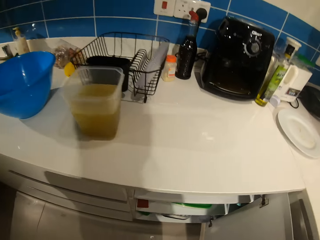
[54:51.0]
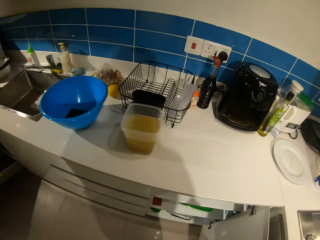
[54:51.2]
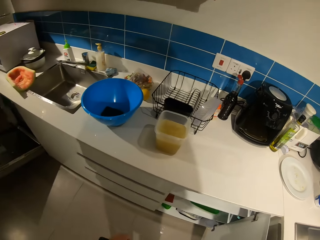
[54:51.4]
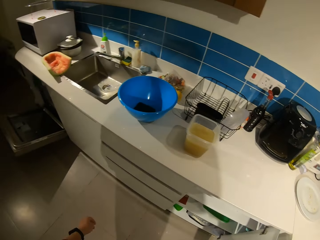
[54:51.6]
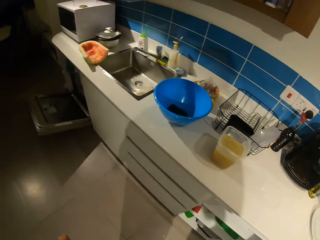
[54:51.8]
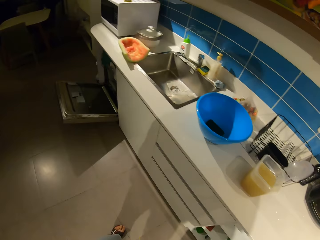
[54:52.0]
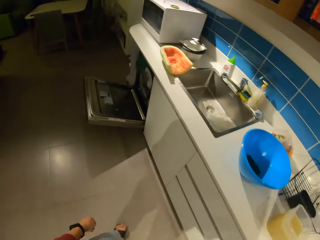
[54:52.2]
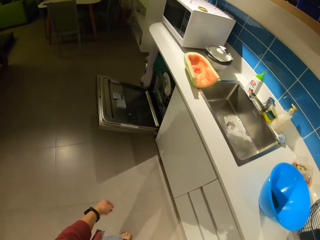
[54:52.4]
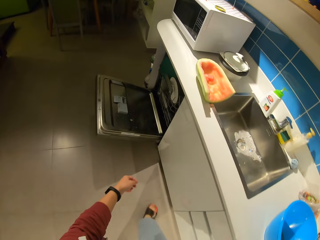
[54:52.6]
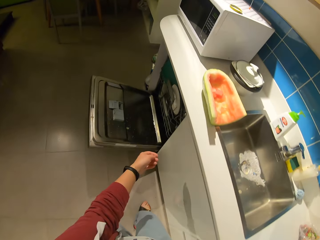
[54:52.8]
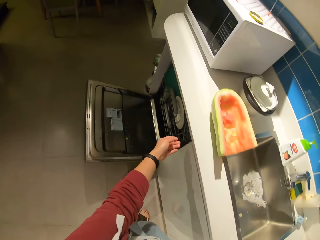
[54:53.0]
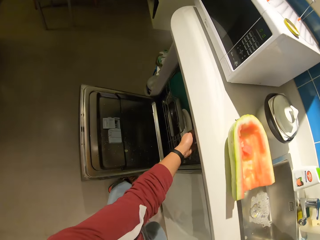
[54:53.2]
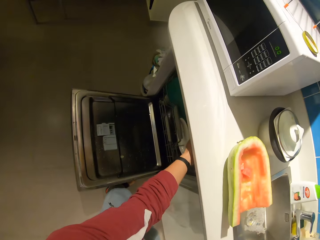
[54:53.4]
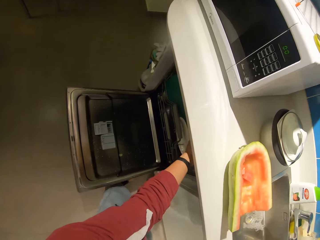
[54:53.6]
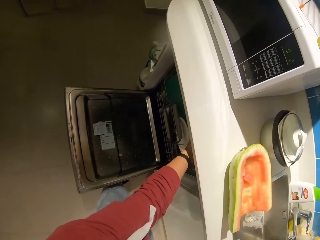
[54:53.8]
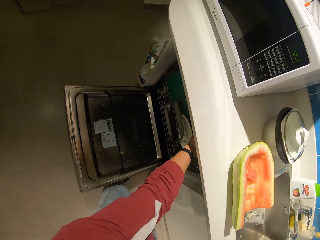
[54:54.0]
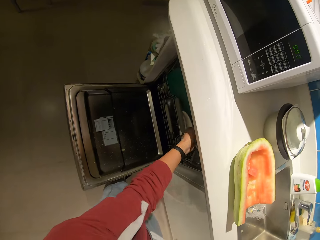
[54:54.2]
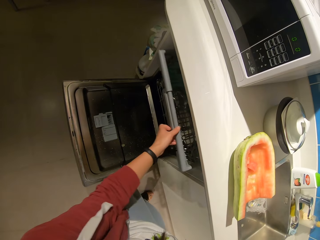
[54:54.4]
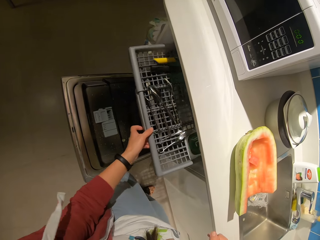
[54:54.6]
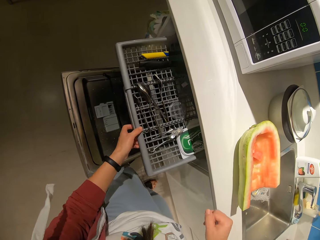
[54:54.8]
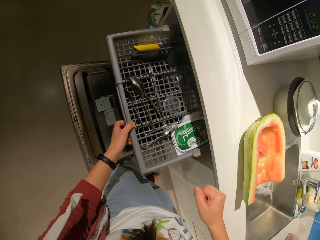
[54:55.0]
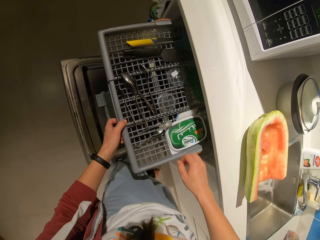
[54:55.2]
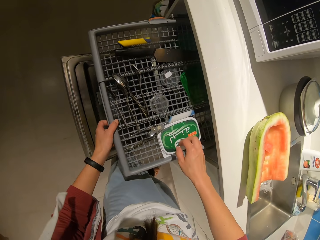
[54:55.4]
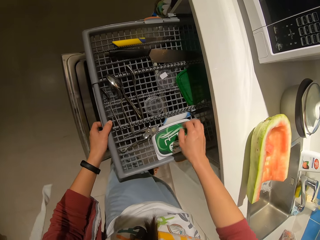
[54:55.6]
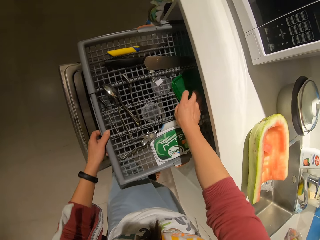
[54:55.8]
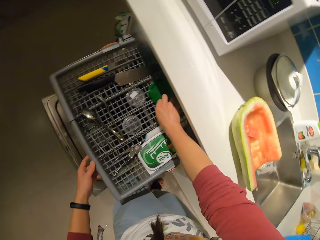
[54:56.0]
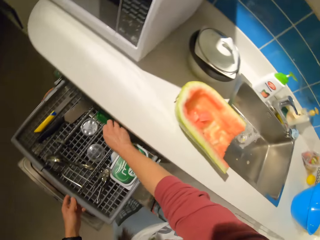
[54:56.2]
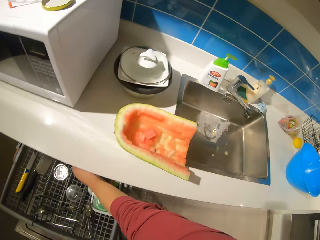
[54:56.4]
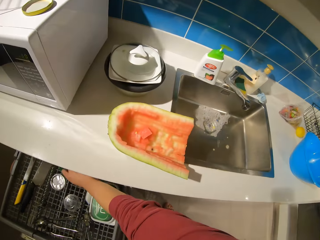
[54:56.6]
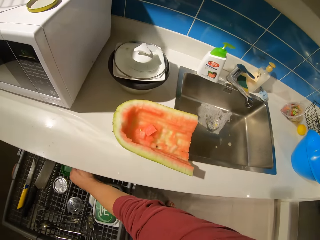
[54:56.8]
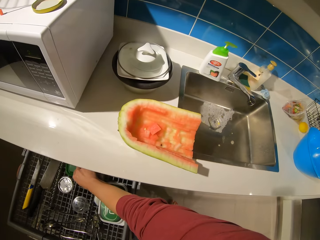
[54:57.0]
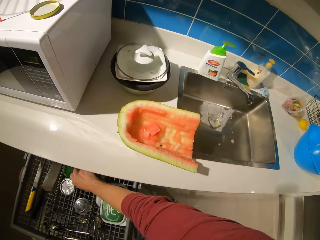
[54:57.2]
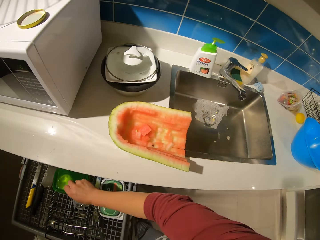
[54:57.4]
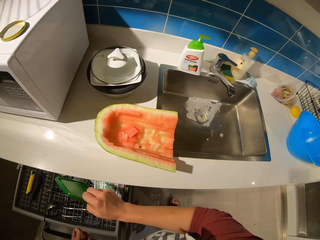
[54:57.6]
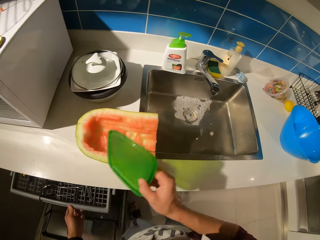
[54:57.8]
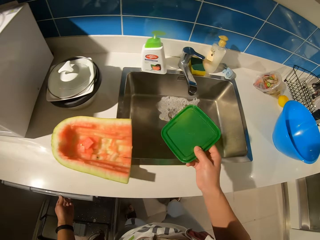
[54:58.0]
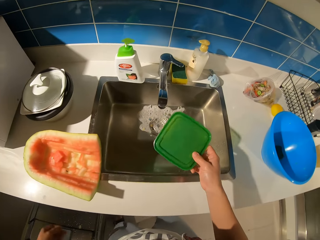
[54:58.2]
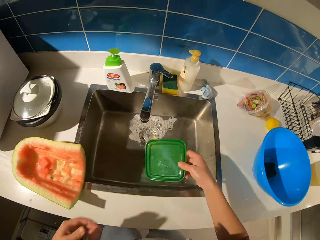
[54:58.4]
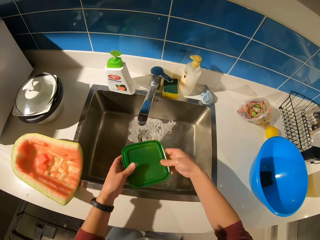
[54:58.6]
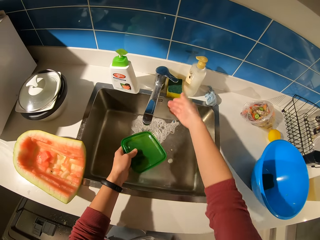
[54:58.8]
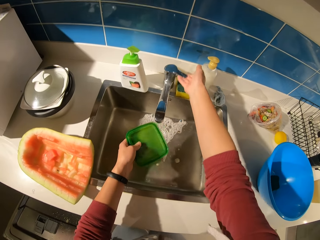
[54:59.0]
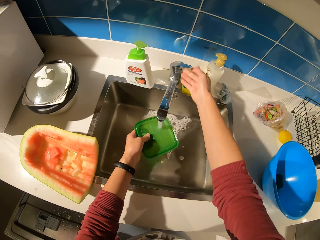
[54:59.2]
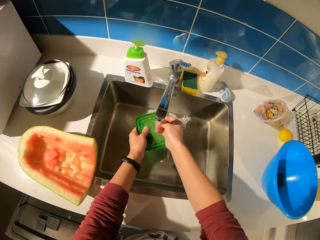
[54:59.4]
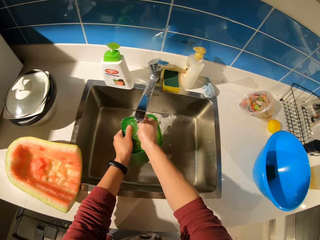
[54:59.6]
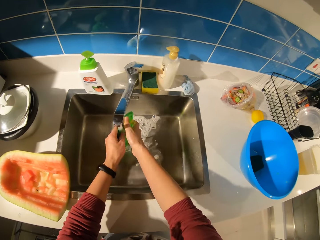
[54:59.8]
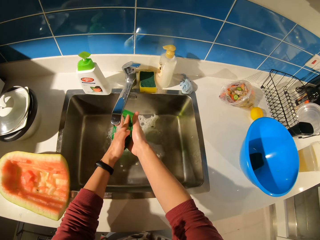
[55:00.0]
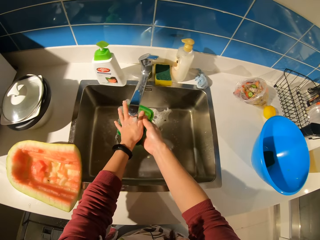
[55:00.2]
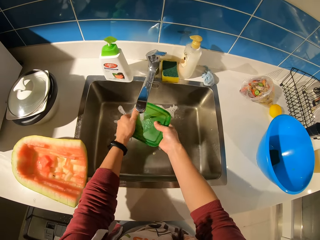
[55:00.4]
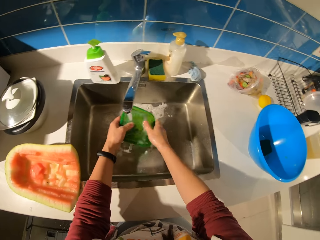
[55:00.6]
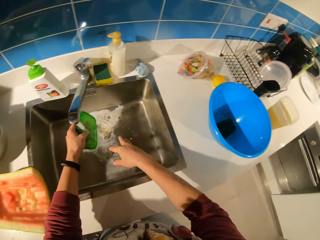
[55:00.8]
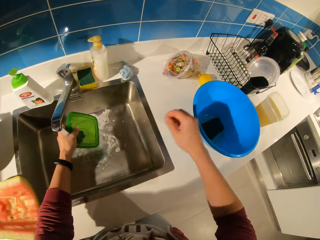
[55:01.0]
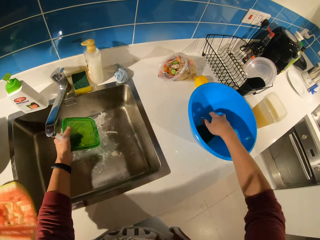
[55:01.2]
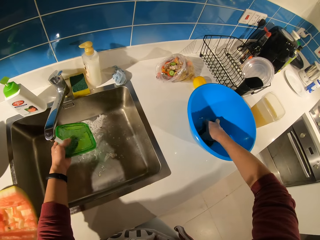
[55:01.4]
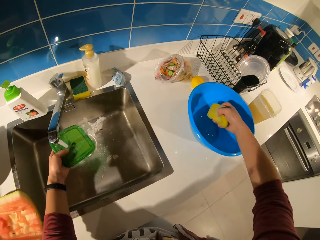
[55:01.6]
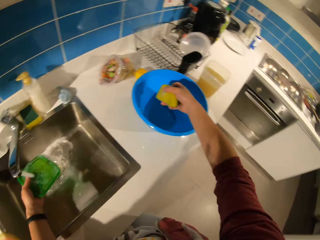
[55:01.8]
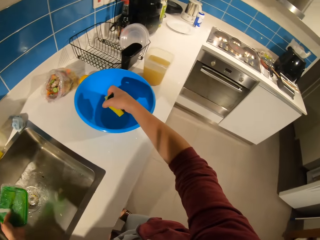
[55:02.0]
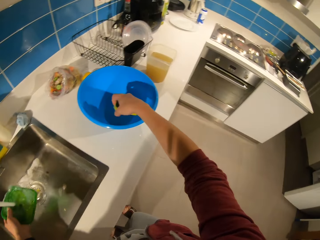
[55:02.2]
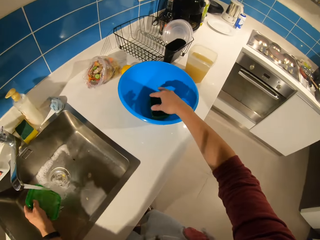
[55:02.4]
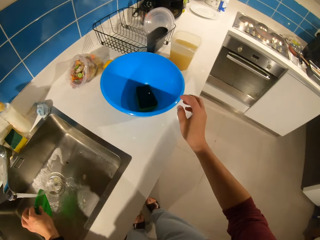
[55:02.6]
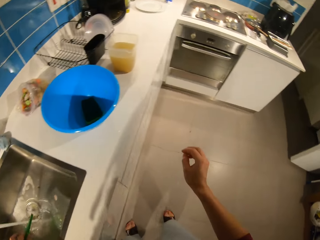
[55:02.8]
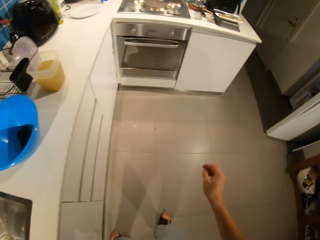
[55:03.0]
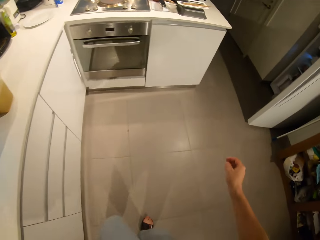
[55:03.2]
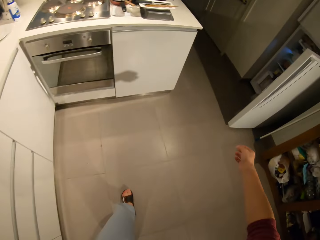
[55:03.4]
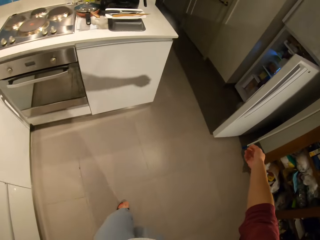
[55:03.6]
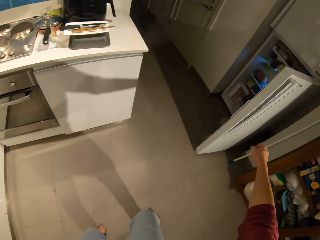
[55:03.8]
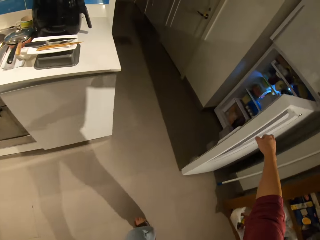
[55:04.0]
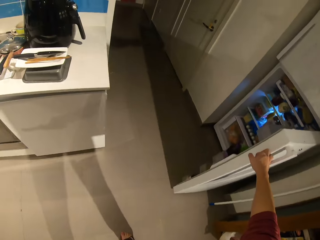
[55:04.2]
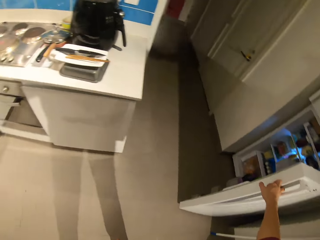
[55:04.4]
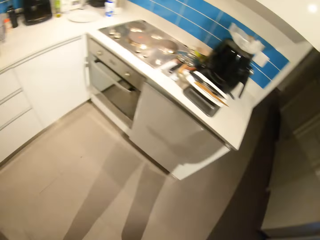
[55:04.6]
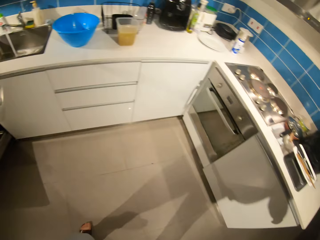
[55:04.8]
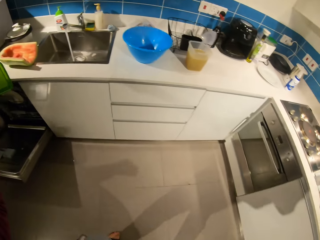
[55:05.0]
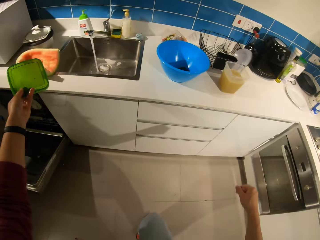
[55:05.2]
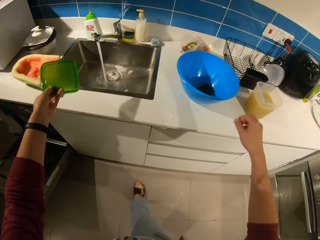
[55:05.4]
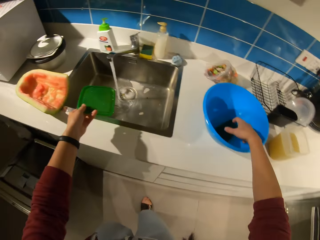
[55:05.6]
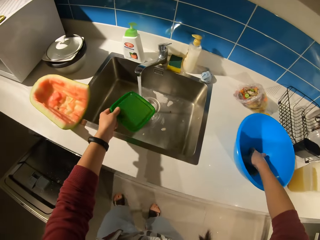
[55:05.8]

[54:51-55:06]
The camera wearer closes the cabinet's door. She walks forwards. She inserts her hand in the dishwasher. She pulls out a rack or part from the dishwasher. She moves her other hand forwards. She holds the plate cover or lid with her hand. She picks up the plate cover from the rack. She pushes the part forwards. She moves her hand towards the sink and lets go of the dishwasher. She closes the dishwasher rack. She moves her hand towards the lid. She places the lid on her other hand. She moves her other hand forwards. She opens the tap. She rinses the plate cover in the sink with her hands and water. She moves her hand towards the lid. She washes her hand with the water. She moves her hand towards the basin. She inserts her hand in the basin. She holds the abrasive scrubber or sponge with her hand. She picks up the abrasive scrubber from a pail on the table. She walks away from the sink. She drops the abrasive scrubber inside the pail. She closes the fridge door with her hand. She walks away from the fridge.

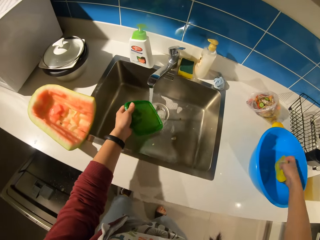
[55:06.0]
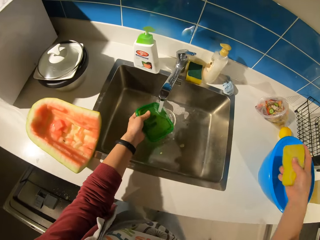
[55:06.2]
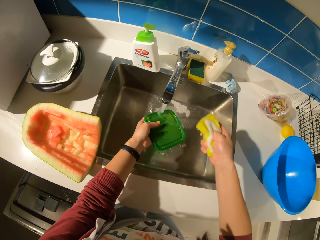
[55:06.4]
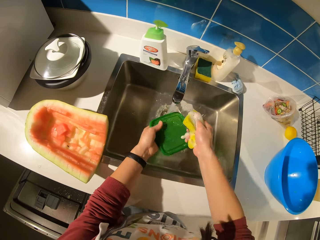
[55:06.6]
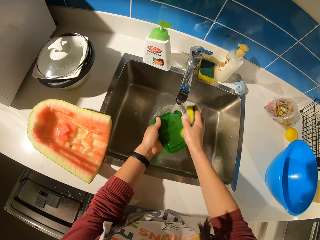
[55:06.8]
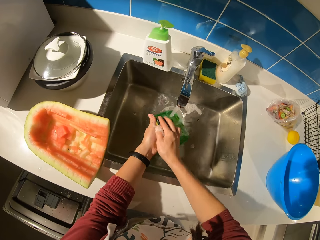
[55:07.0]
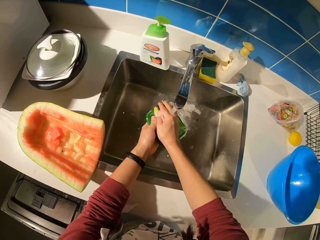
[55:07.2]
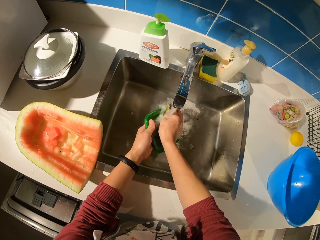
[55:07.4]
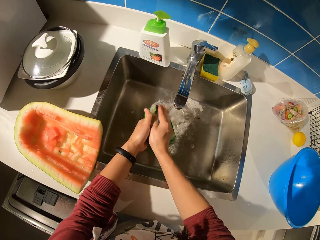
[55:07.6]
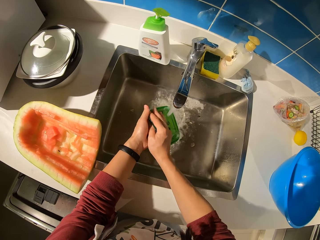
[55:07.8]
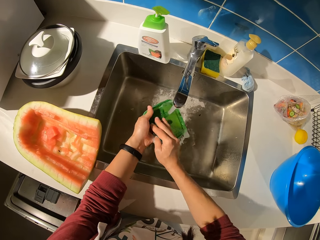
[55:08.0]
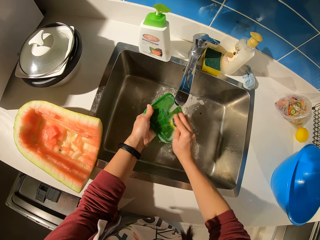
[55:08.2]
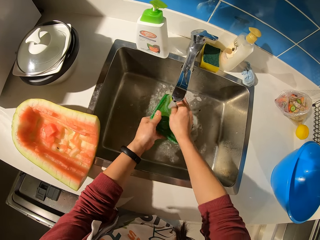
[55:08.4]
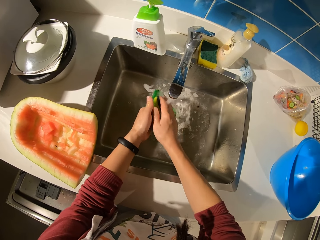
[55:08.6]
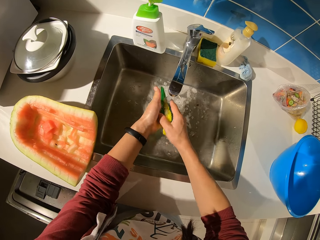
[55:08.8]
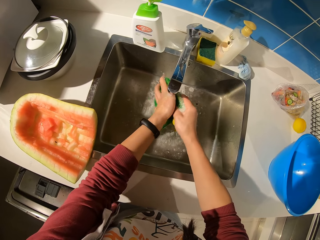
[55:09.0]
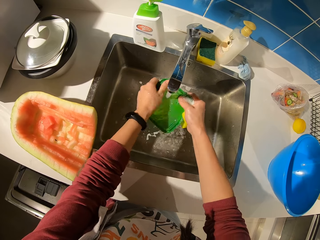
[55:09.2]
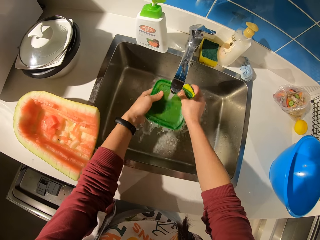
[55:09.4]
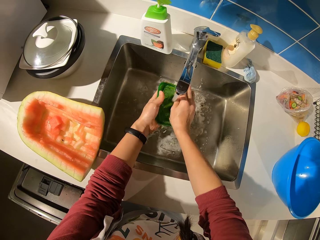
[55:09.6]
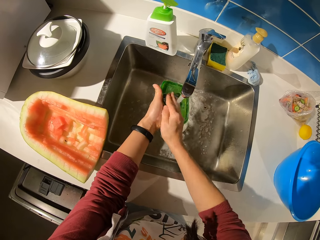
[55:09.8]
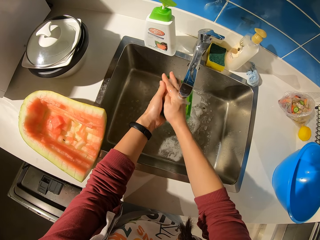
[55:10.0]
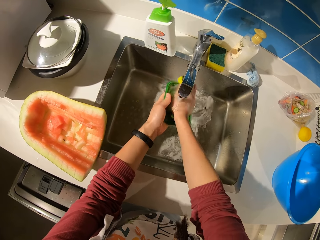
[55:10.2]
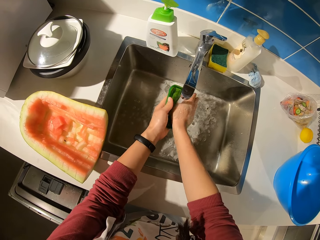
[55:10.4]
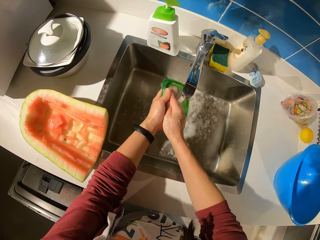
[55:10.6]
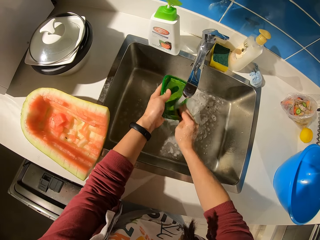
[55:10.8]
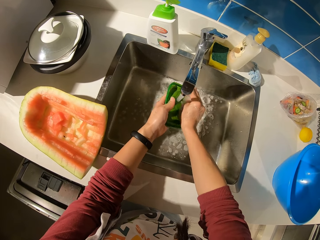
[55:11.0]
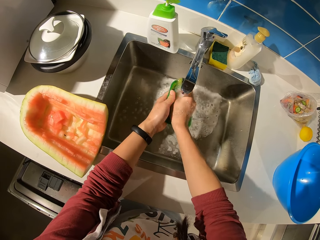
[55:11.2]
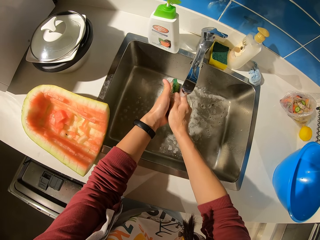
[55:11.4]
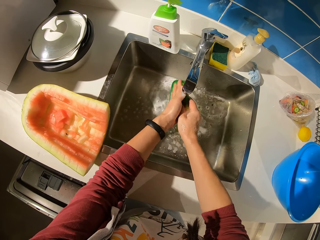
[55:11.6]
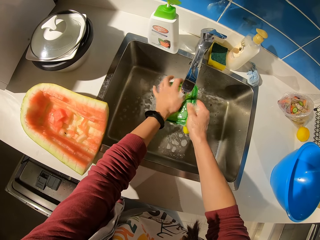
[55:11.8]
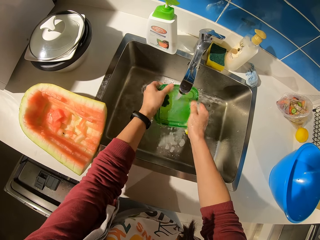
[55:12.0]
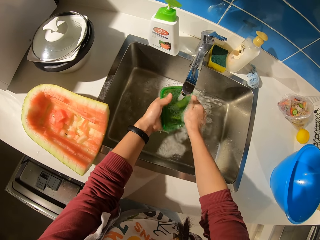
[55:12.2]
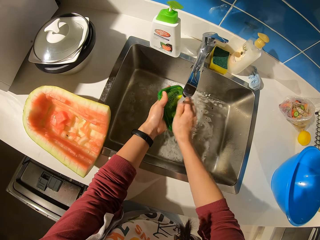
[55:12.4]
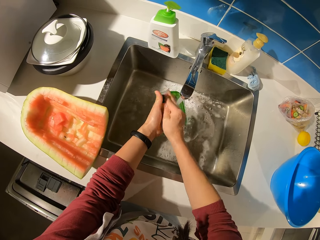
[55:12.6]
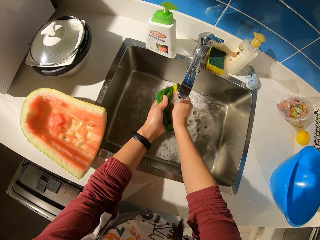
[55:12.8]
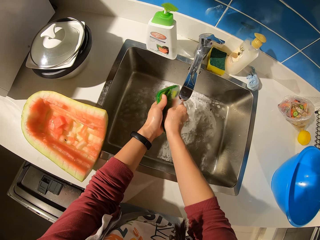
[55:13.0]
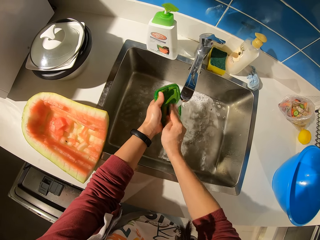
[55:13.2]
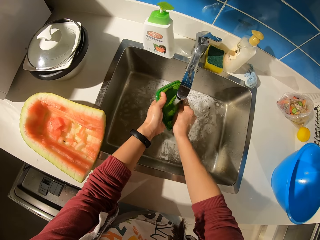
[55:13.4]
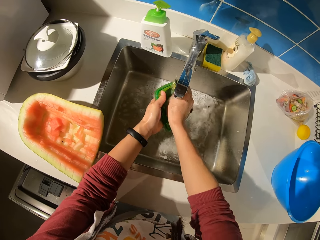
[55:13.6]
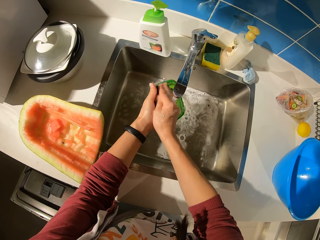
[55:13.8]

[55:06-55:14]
The camera wearer places her hand in the basin and moves her hand towards the sink. She picks up an abrasive scrubber or sponge from a pail on the table with her hand. She moves her hand towards the sink. She washes the lid with the sponge and water.
